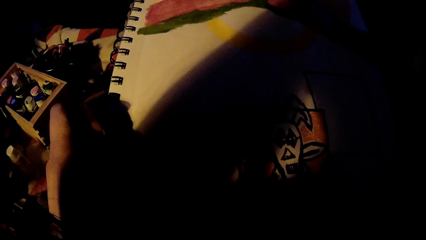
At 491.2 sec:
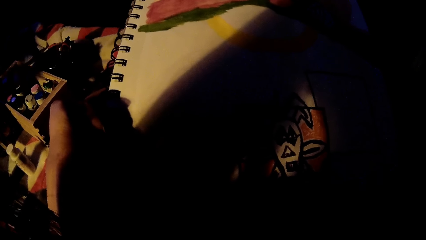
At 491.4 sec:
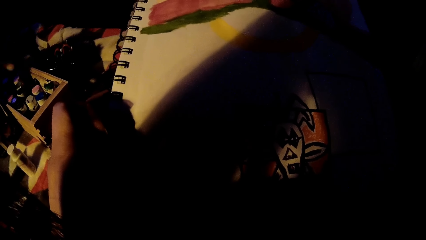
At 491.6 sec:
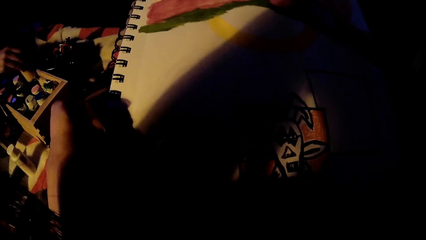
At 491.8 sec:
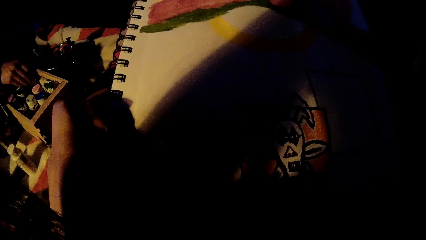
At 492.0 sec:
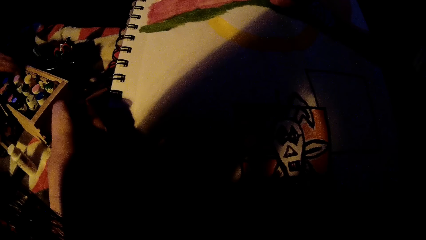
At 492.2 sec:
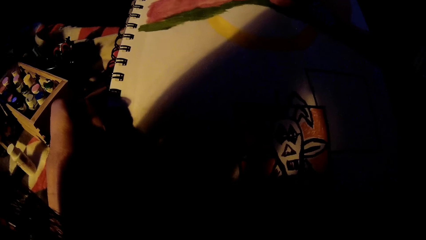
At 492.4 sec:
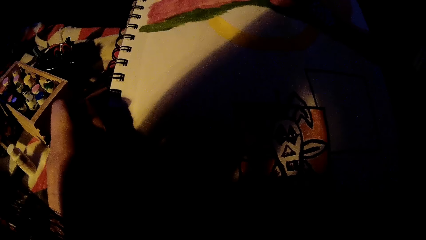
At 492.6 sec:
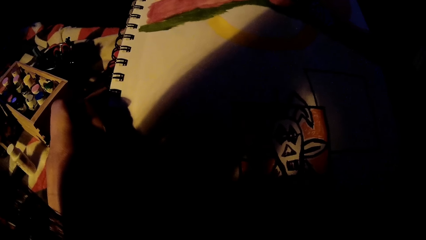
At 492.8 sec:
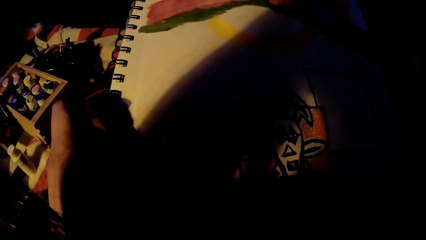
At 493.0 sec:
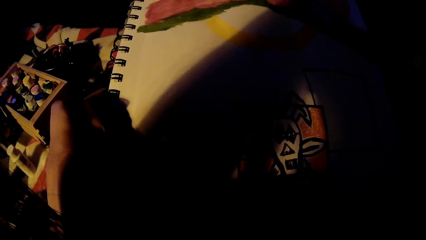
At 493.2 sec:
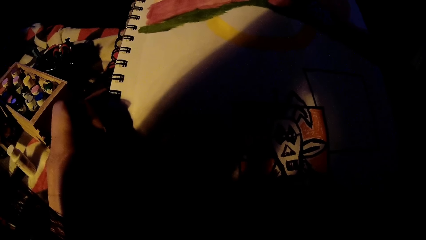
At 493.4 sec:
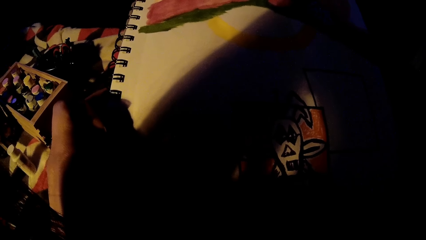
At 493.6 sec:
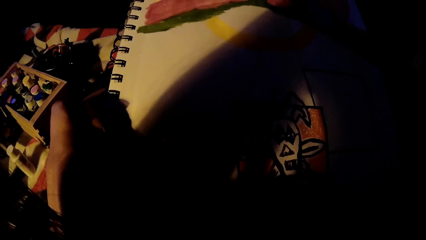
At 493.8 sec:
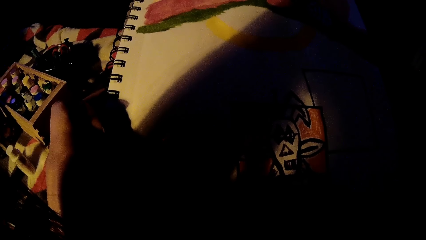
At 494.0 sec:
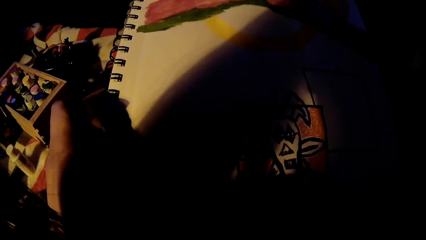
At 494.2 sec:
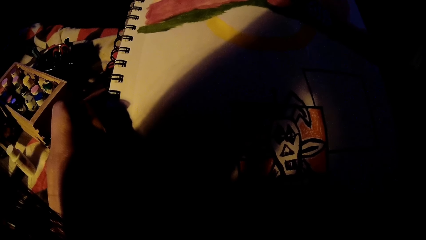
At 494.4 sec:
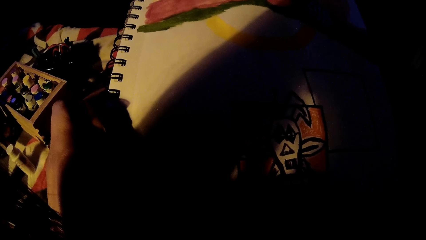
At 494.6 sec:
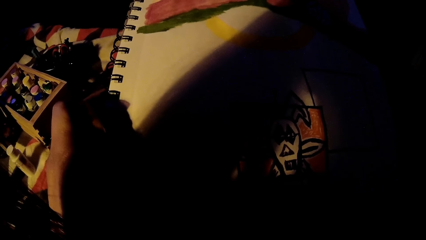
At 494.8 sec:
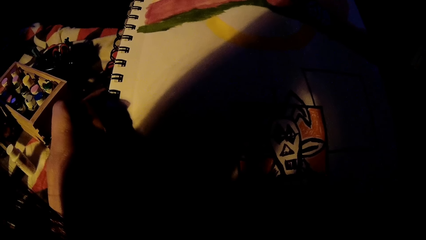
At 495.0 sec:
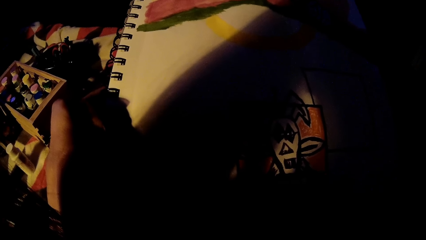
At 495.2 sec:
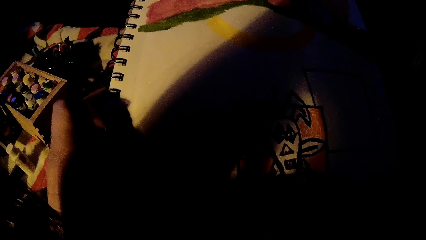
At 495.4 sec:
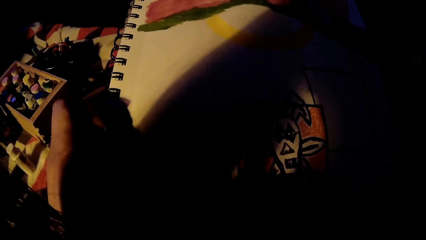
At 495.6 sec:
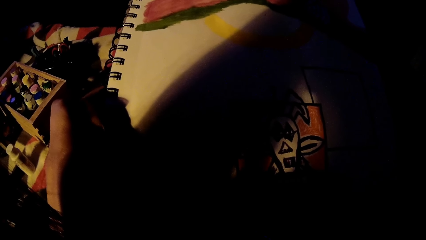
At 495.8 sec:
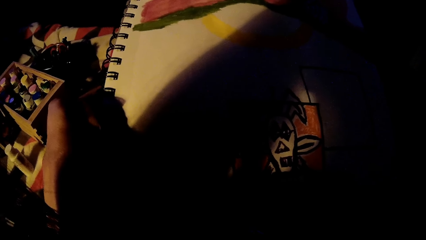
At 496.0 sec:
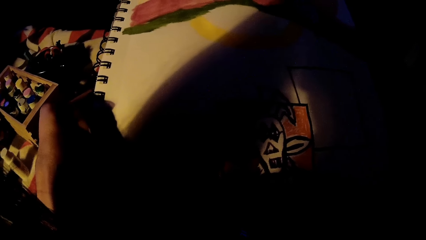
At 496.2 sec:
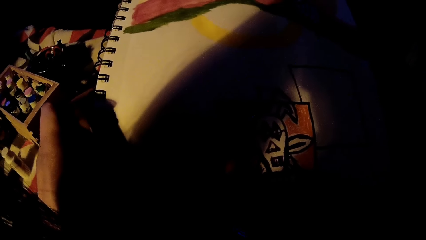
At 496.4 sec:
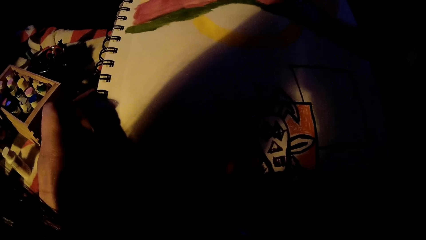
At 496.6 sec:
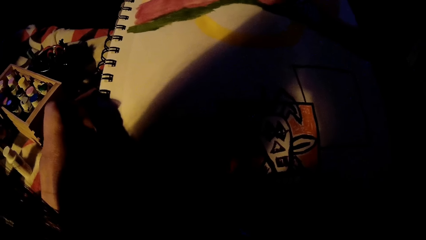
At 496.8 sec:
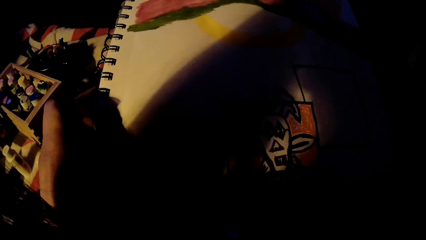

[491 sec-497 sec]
The girl drops a paint bottle into the paint box on the floor with her right hand.

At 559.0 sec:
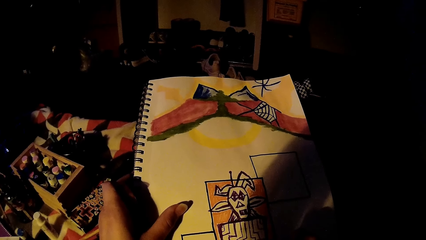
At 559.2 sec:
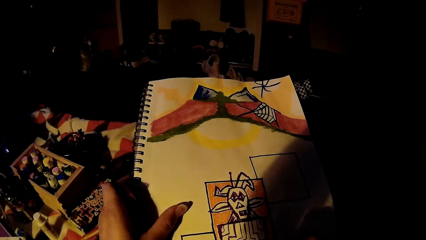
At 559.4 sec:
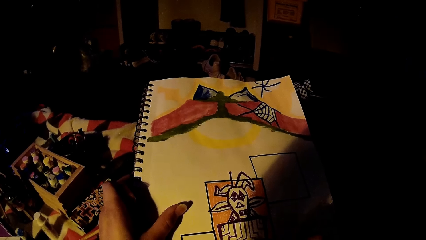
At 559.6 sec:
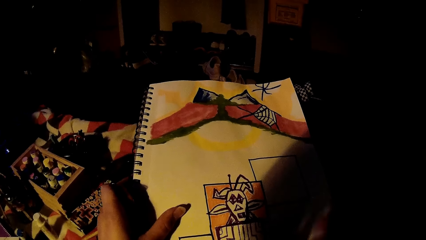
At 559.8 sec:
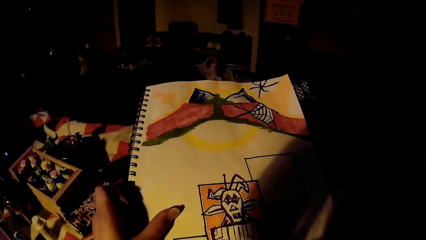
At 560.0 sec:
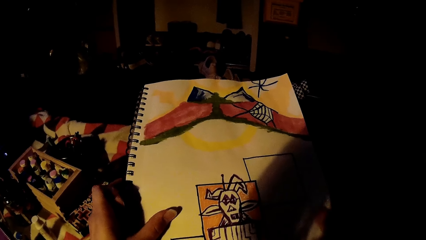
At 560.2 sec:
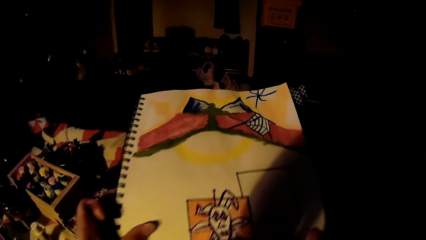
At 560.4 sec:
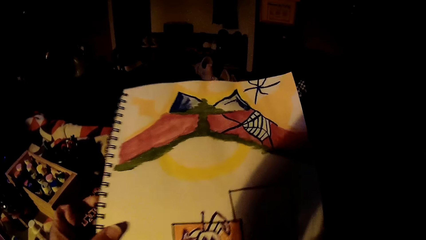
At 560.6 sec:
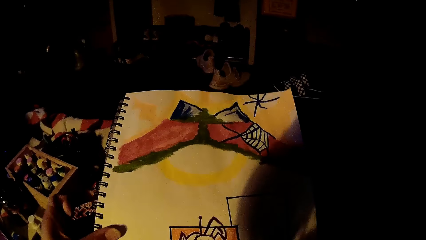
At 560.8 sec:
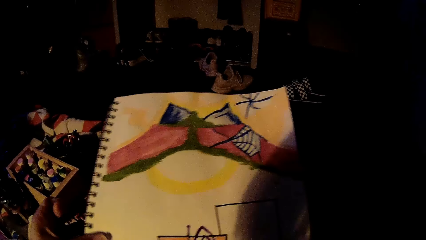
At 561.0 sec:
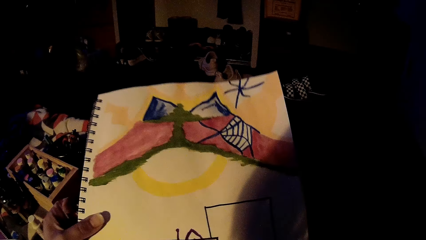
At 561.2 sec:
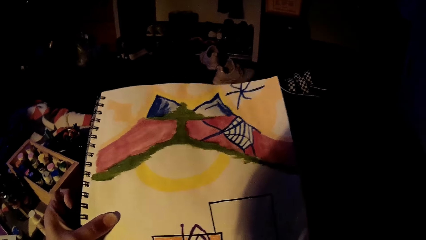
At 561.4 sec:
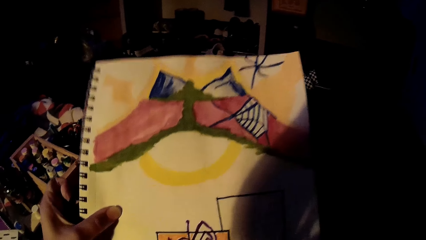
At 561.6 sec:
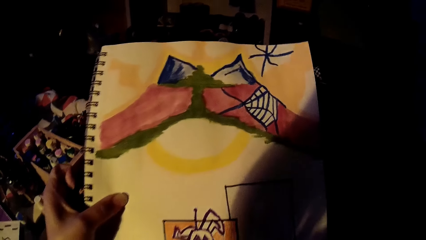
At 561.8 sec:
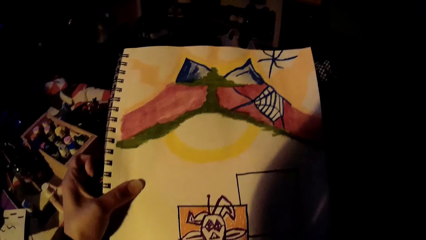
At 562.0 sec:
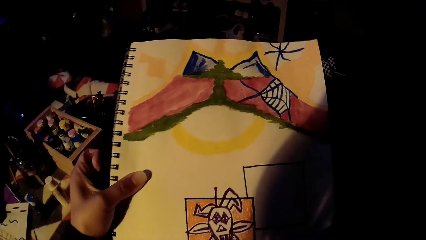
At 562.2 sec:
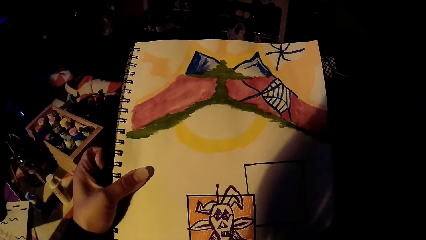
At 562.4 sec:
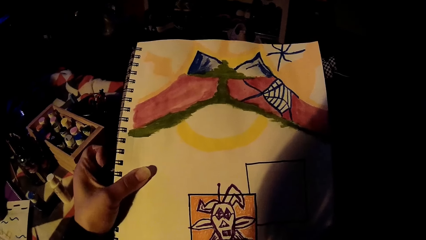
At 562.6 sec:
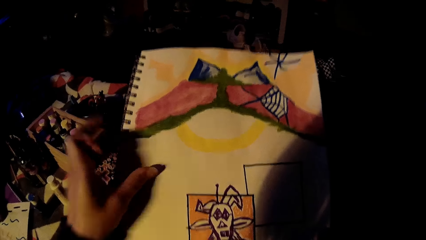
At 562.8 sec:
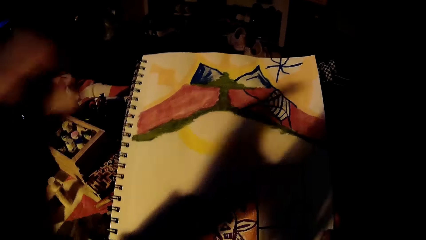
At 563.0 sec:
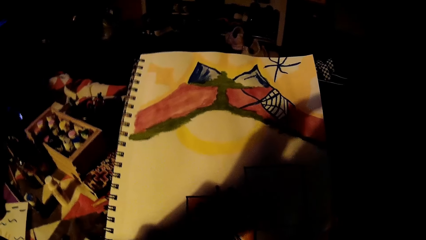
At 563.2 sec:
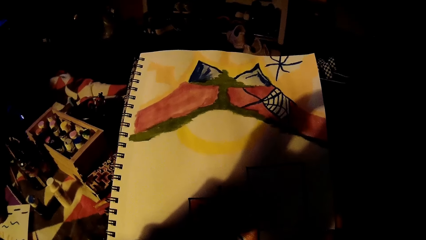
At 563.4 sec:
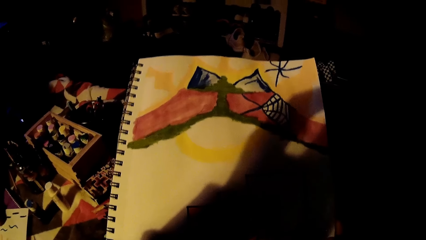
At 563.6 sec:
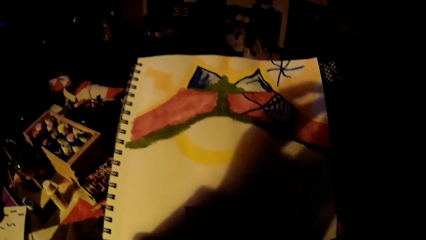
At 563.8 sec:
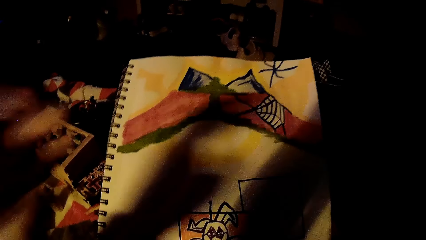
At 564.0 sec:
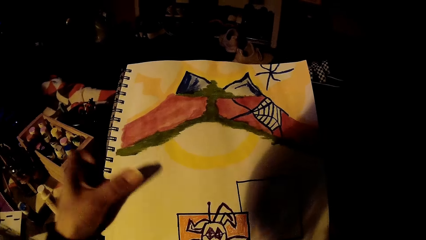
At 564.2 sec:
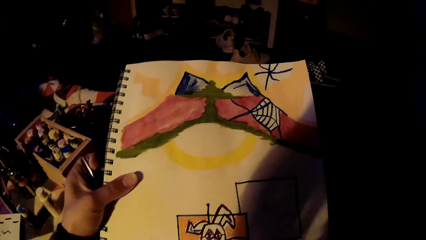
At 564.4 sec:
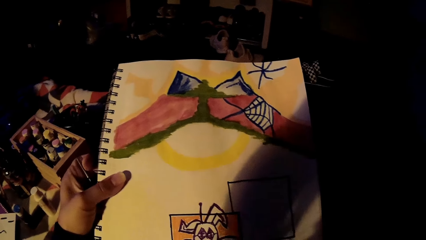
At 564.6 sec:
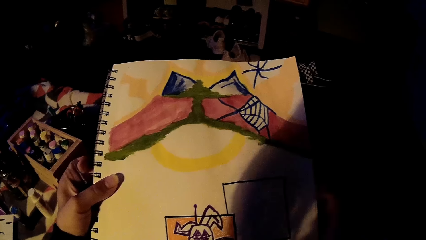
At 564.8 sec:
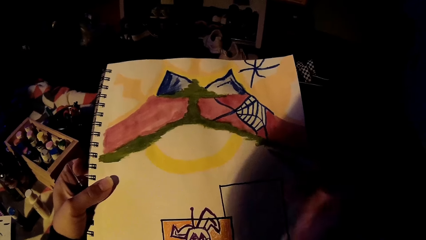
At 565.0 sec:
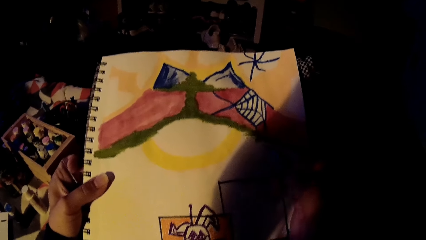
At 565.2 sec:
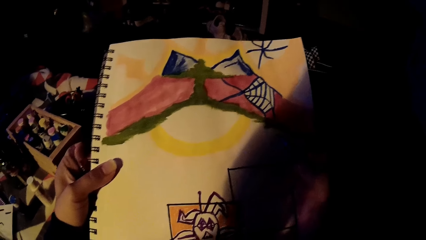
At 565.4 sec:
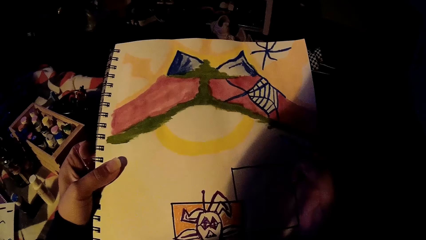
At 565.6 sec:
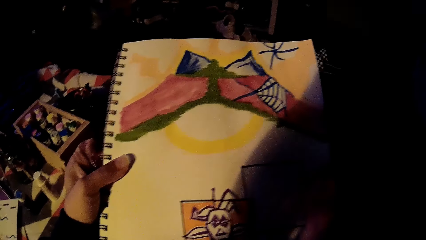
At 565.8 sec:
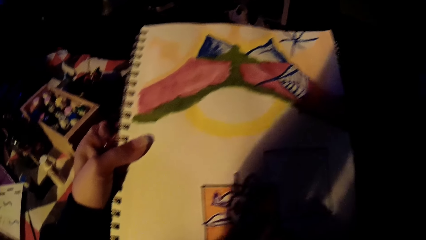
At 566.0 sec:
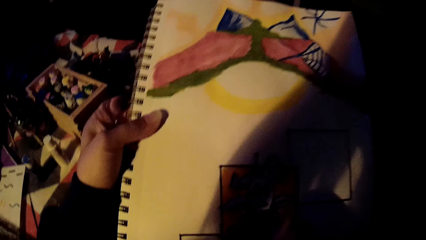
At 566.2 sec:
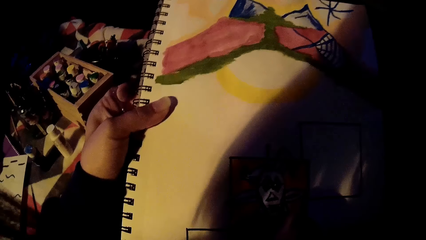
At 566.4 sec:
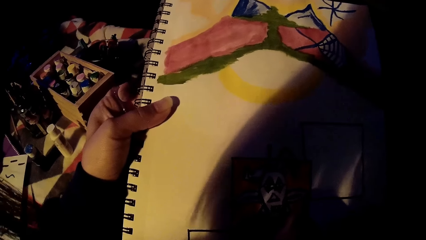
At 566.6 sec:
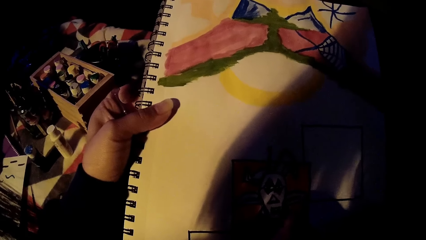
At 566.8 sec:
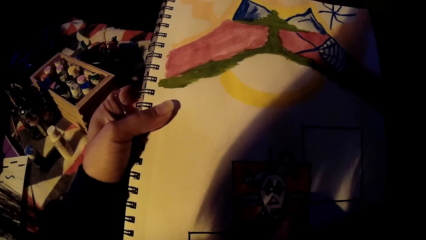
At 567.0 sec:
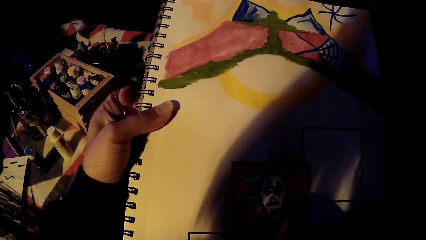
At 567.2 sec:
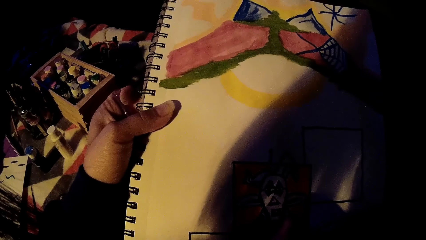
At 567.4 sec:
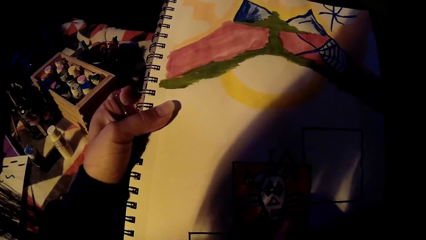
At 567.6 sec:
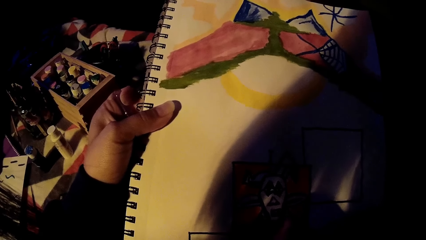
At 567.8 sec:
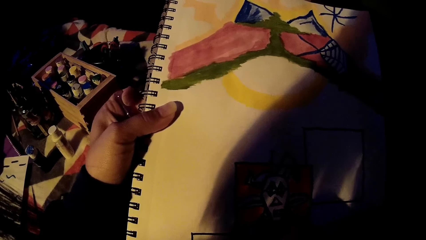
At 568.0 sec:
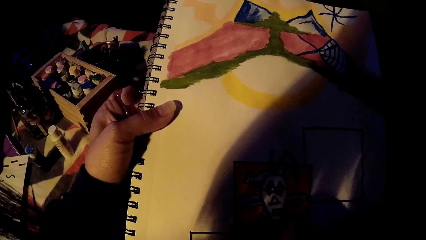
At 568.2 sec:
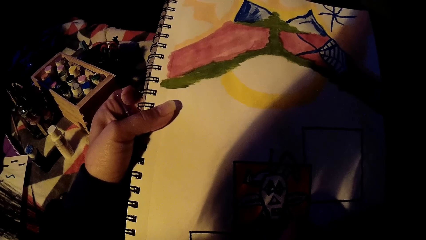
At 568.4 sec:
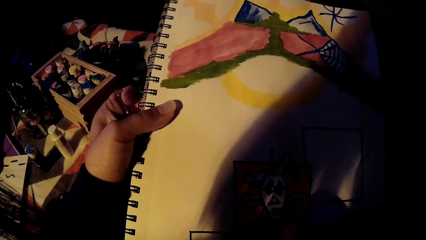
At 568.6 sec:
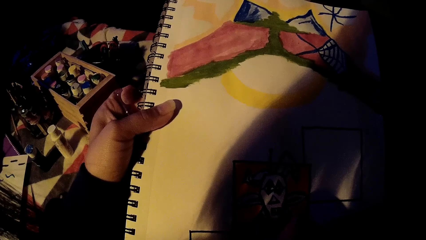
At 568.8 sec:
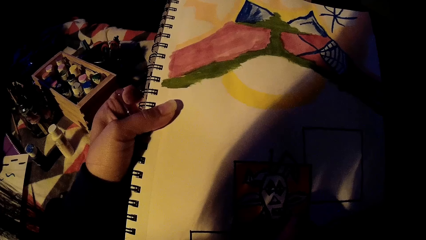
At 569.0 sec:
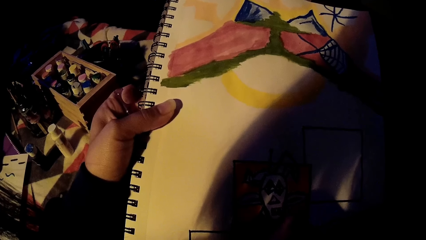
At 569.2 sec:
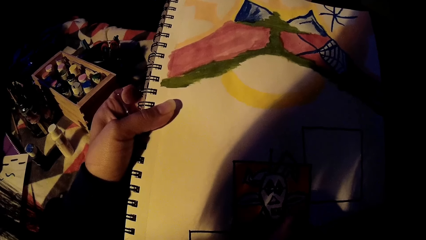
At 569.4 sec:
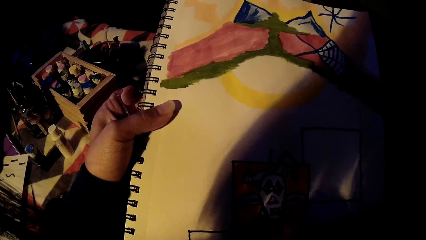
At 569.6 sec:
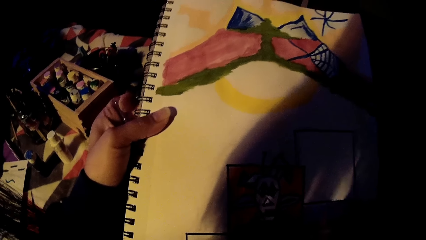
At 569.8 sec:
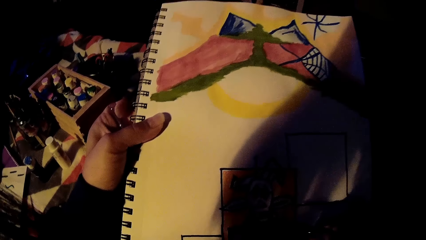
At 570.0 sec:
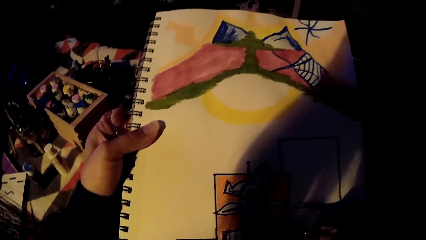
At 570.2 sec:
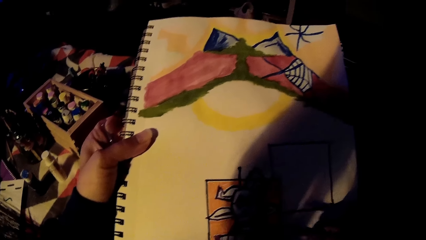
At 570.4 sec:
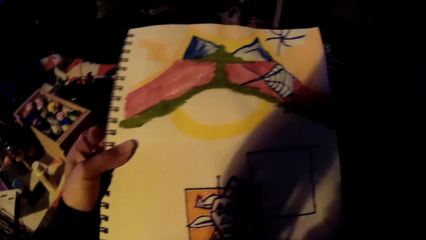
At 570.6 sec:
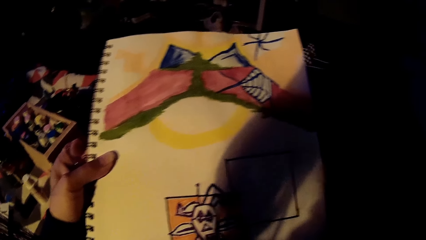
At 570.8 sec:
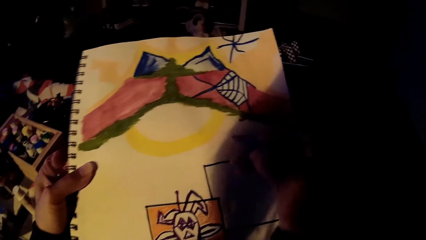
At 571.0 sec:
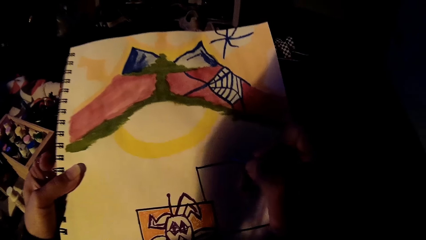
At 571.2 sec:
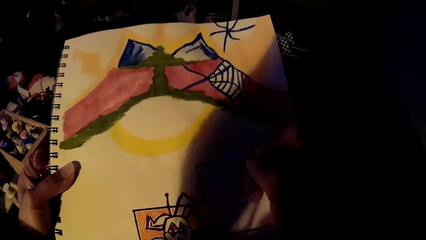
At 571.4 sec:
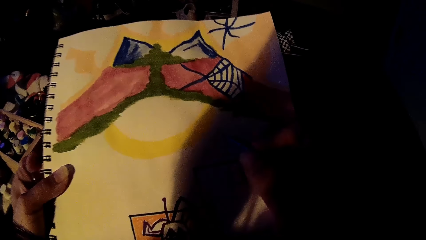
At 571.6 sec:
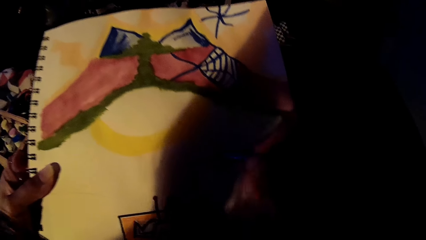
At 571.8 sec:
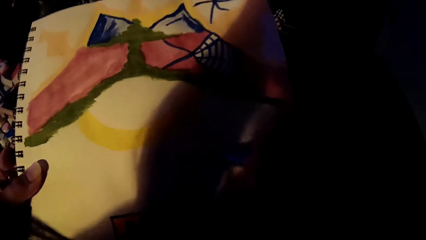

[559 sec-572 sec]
The camera wearer adjusts the book with her hand. She touches her camera with her left hand. She holds the sketch pad with her left hand. She draws on the book. She moves her hand on the book. She draws on the book. She lifts her hand from the book.
